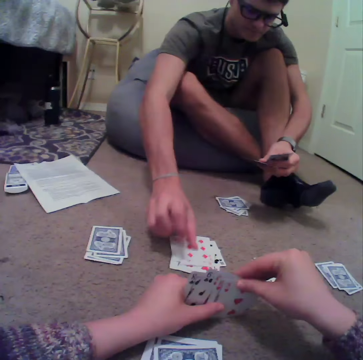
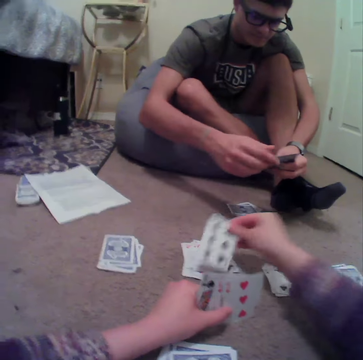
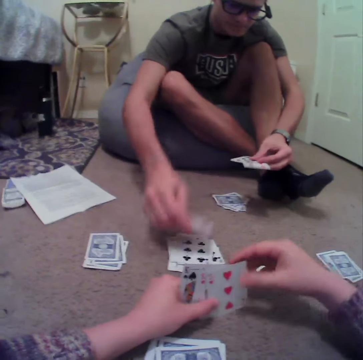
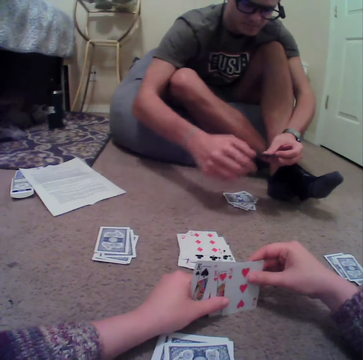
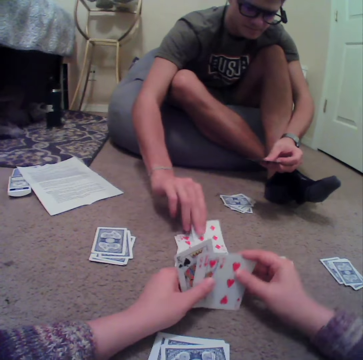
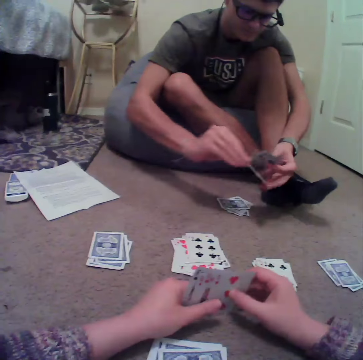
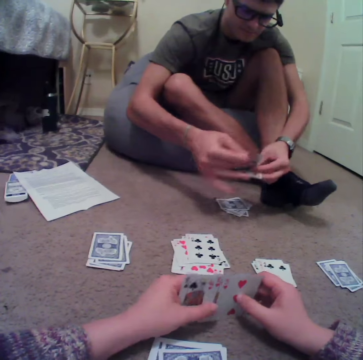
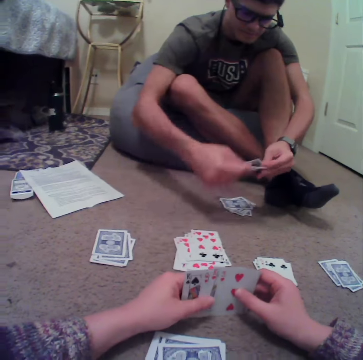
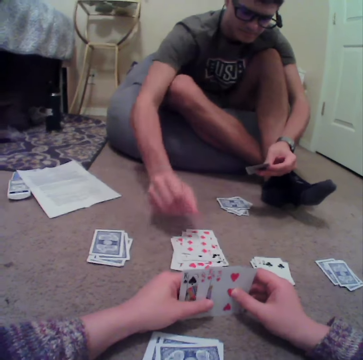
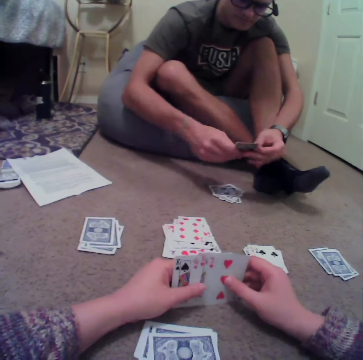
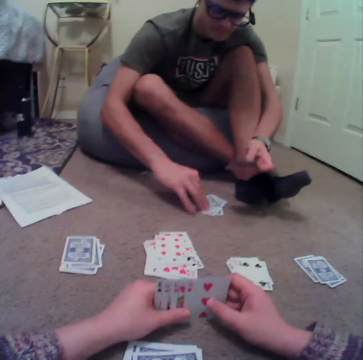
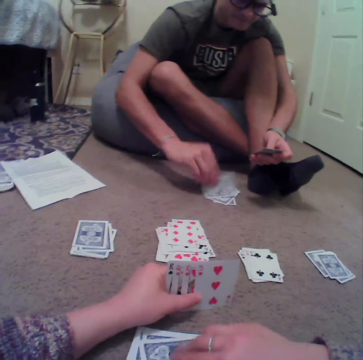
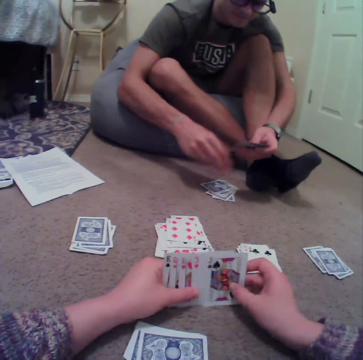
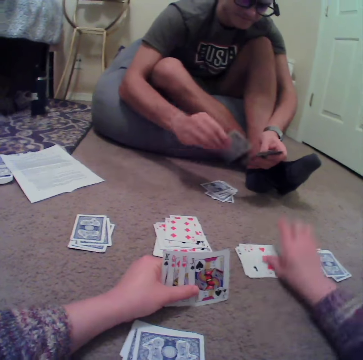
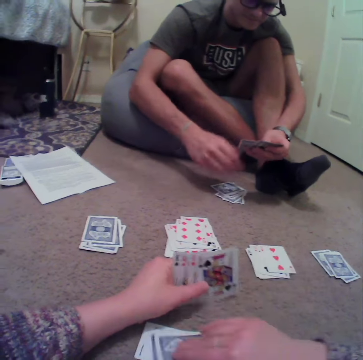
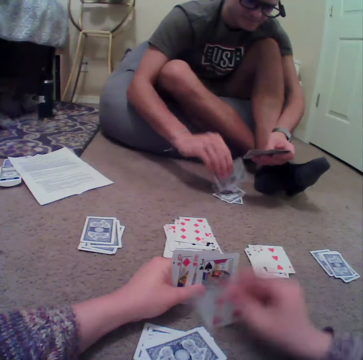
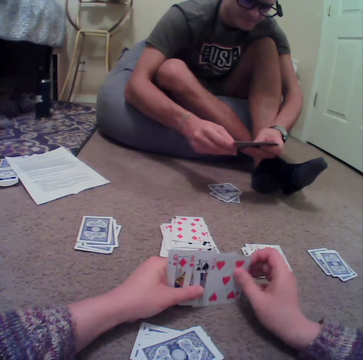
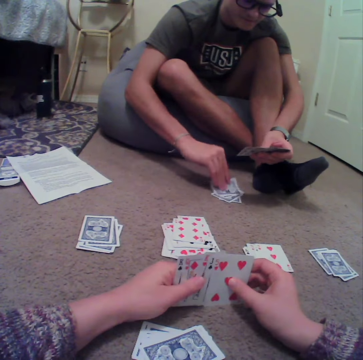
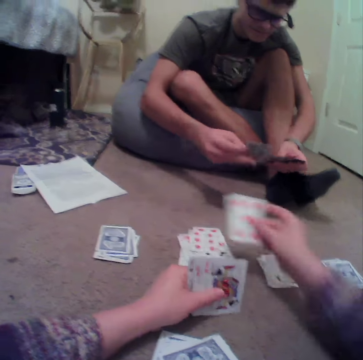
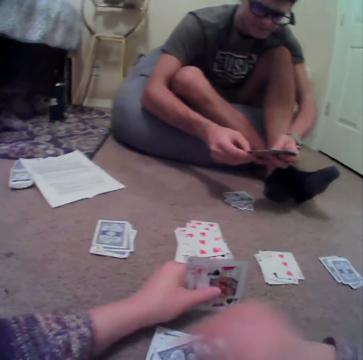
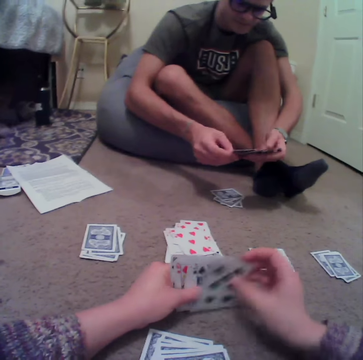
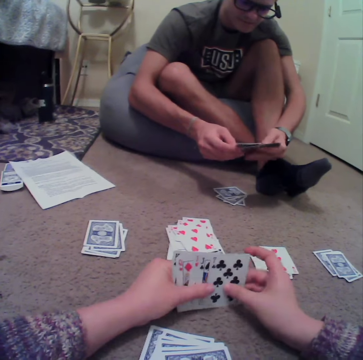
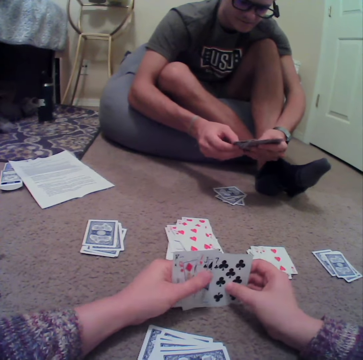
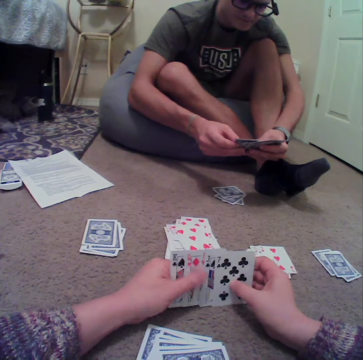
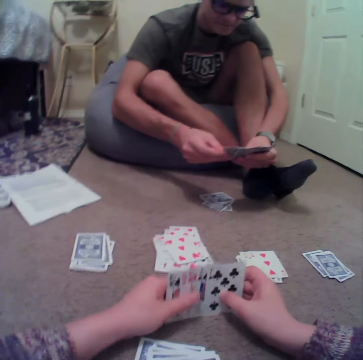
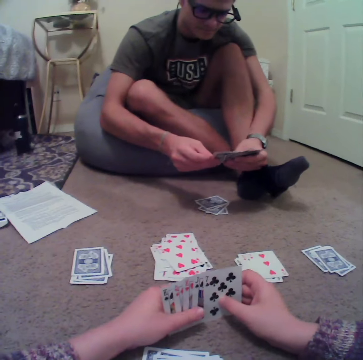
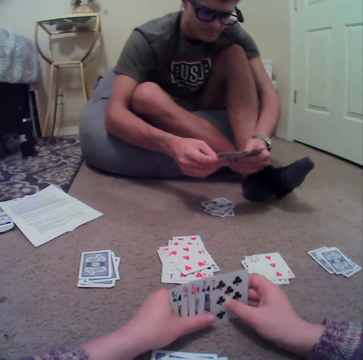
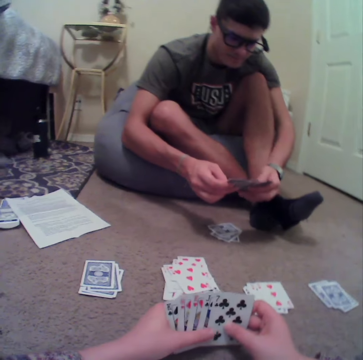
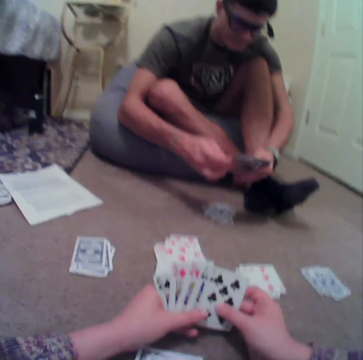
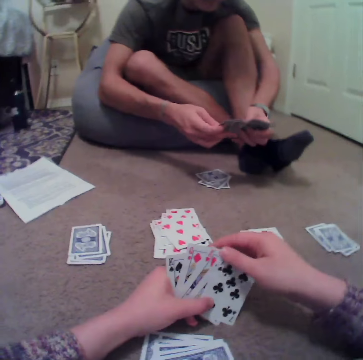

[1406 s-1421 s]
The camera wearer puts the card down. A man drops the cards on the floor. The man picks up the card, puts the card down, and picks the cards from the floor. The camera wearer aligns the cards at the hands. They look at the cards.

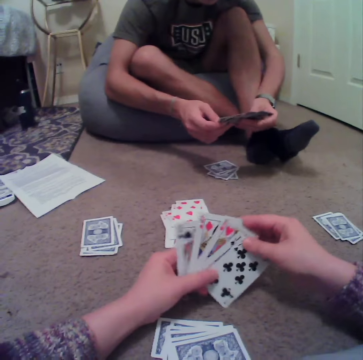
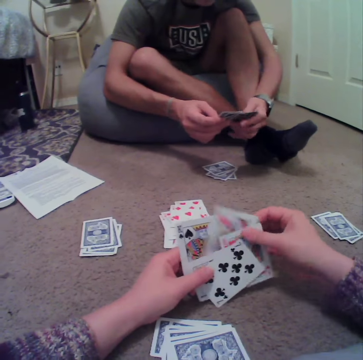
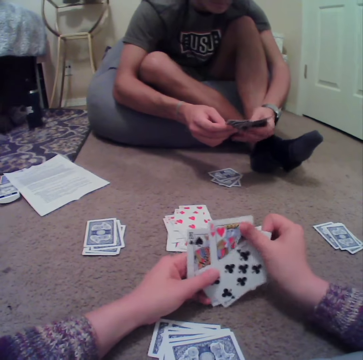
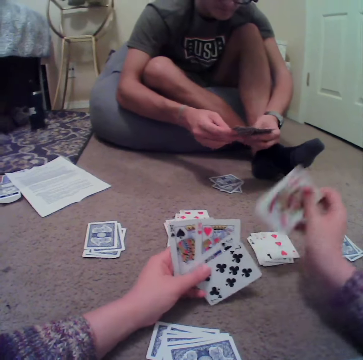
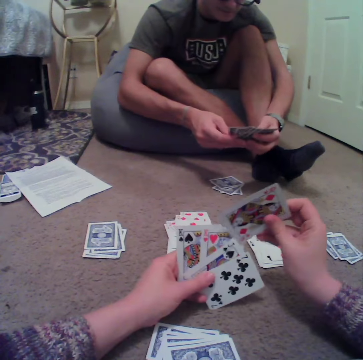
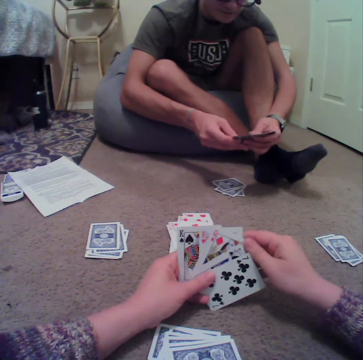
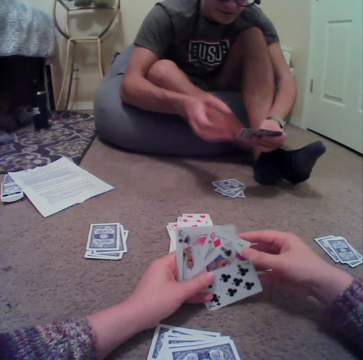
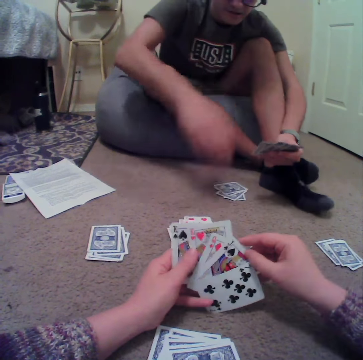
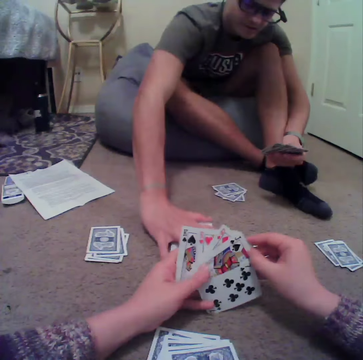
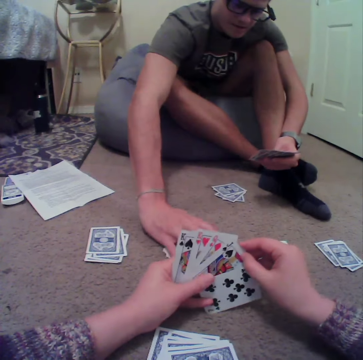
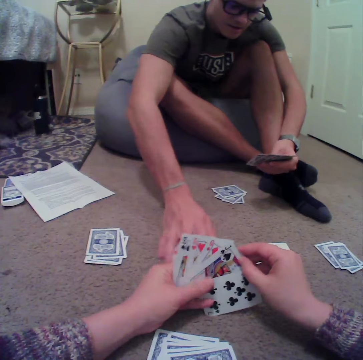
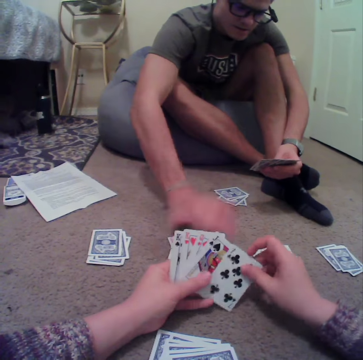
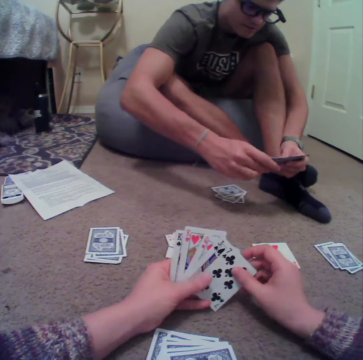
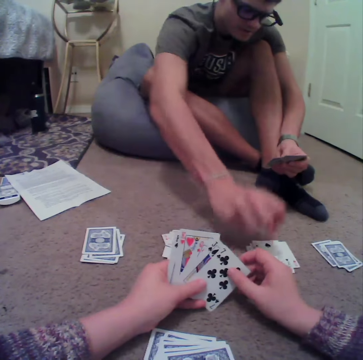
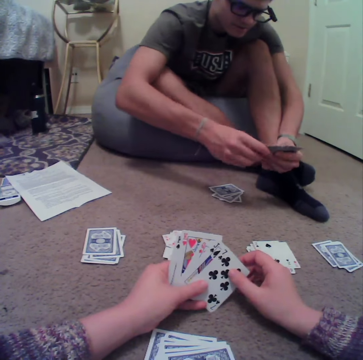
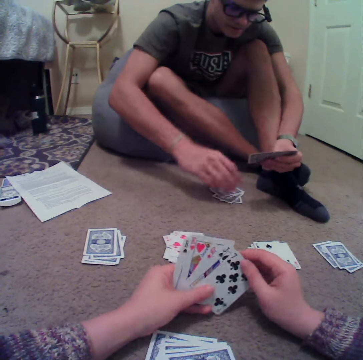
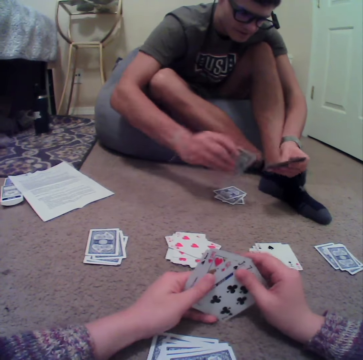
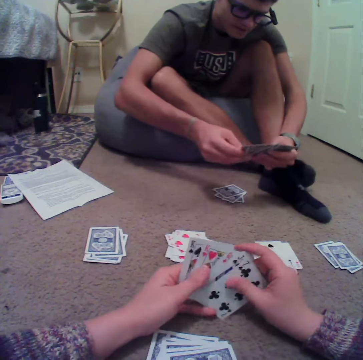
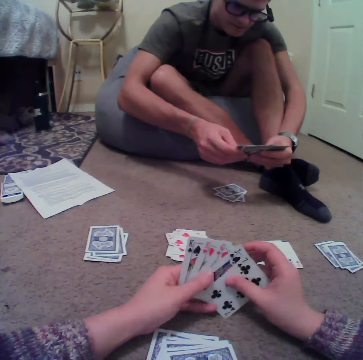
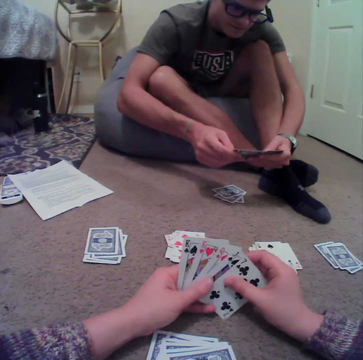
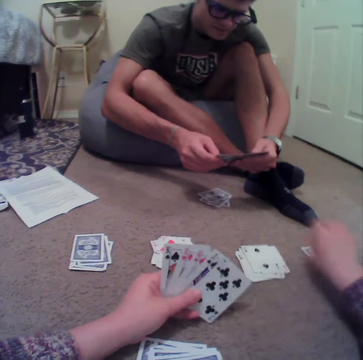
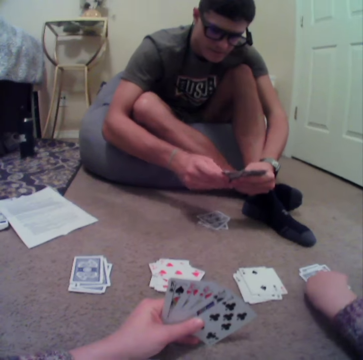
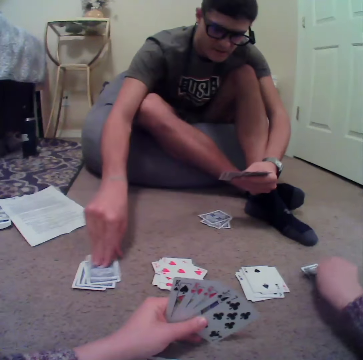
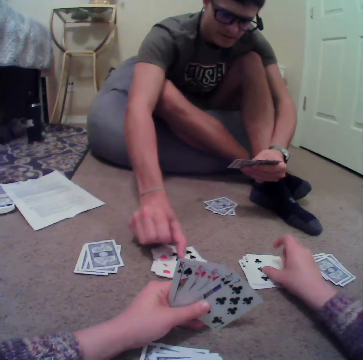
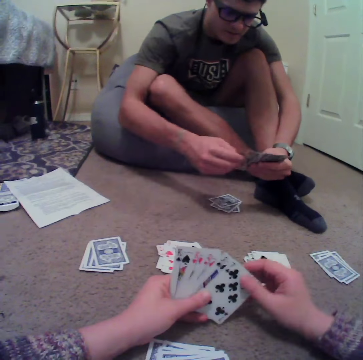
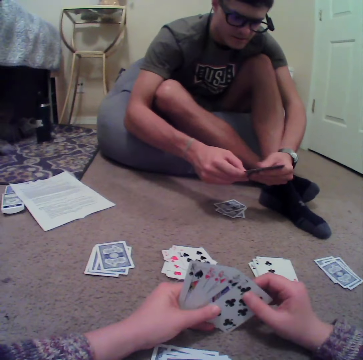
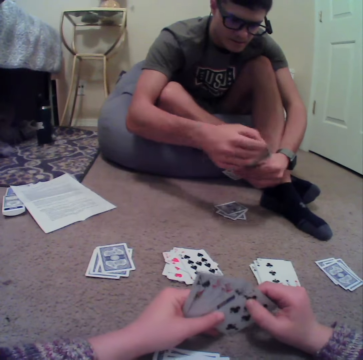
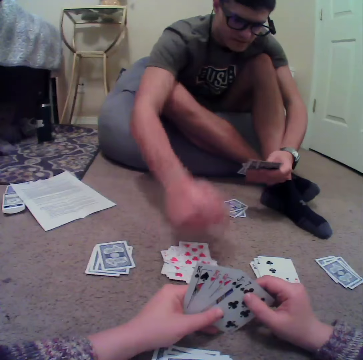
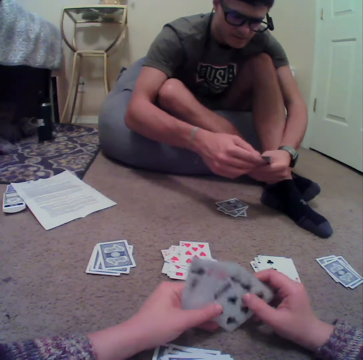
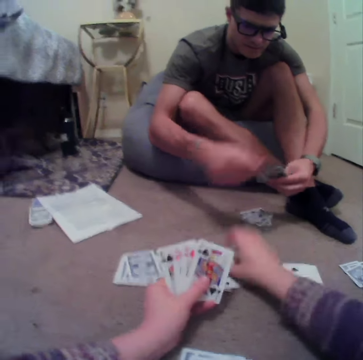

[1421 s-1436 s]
The camera wearer reshuffles the cards. A man aligns the cards at hand. The man picks up a card and drops the cards on the floor. The camera wearer picks up a card. They put the cards down. The man looks at the cards and turns the card over.

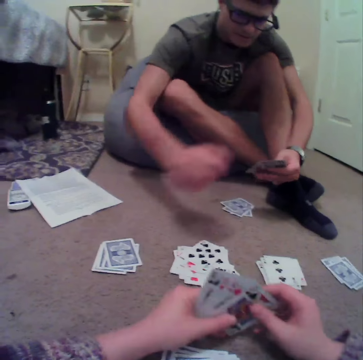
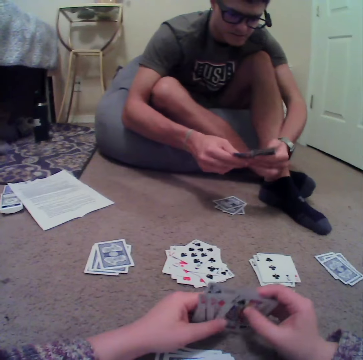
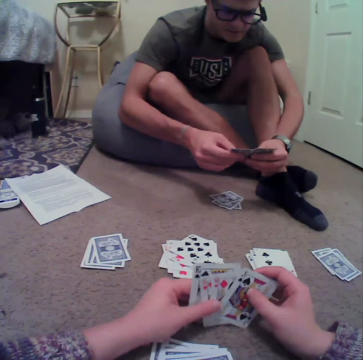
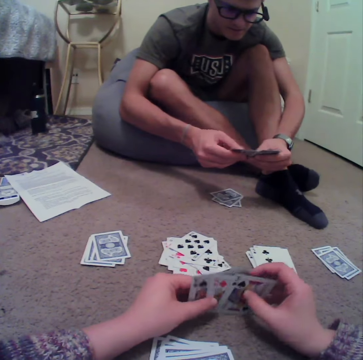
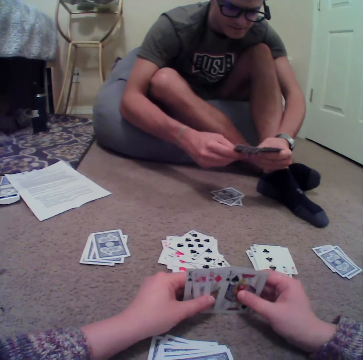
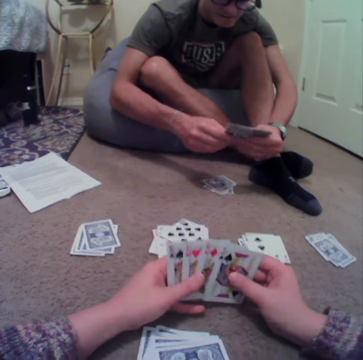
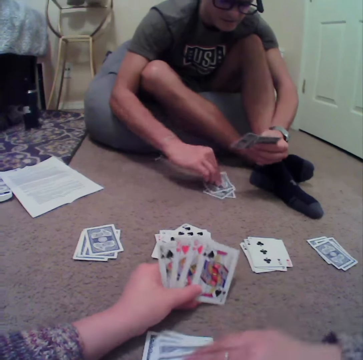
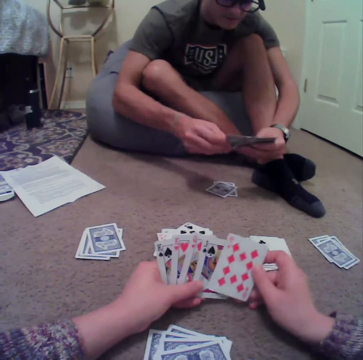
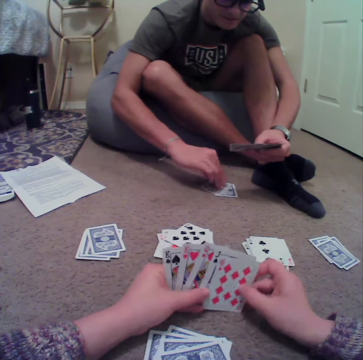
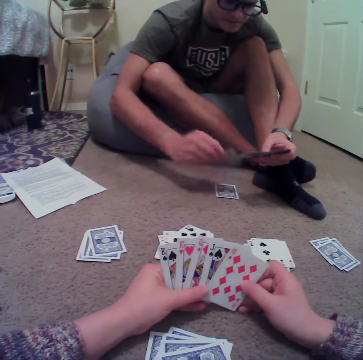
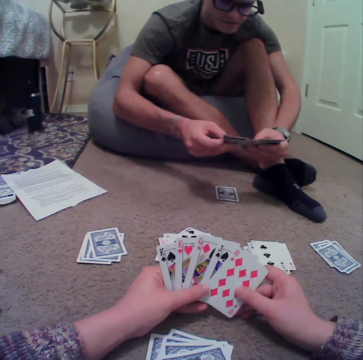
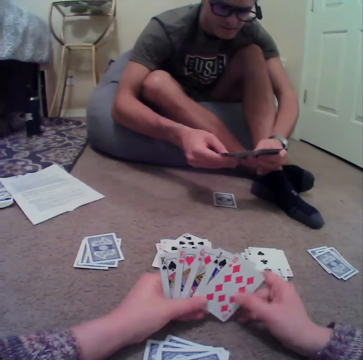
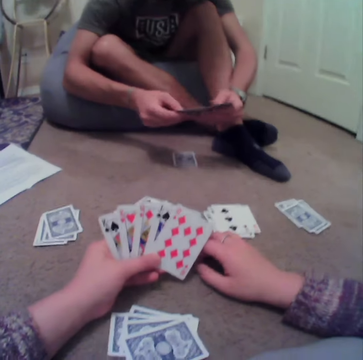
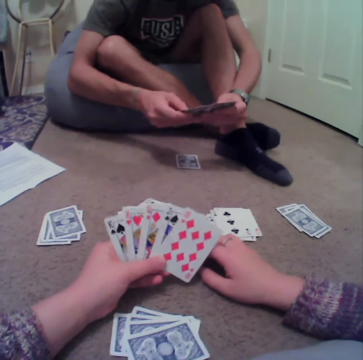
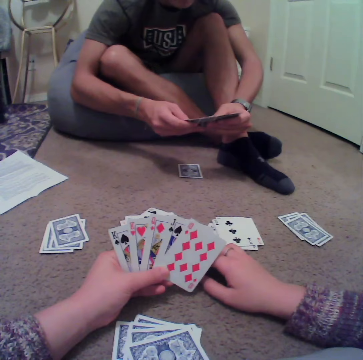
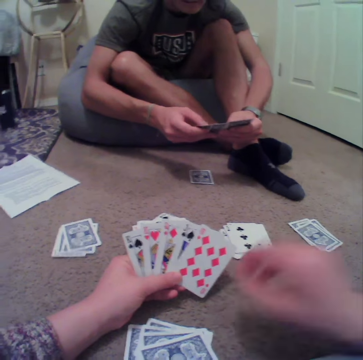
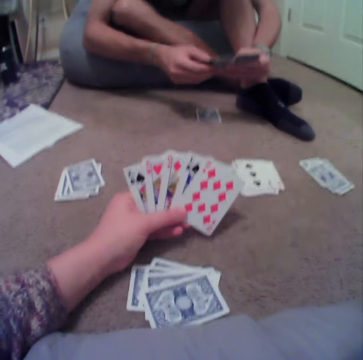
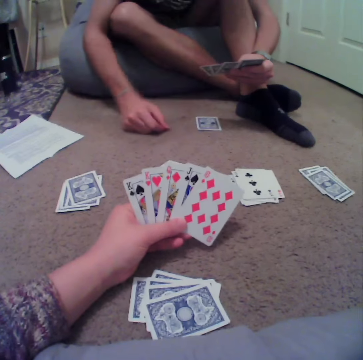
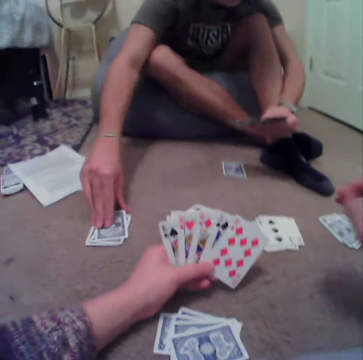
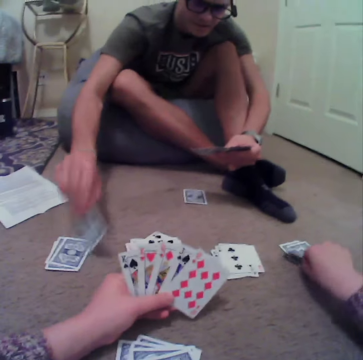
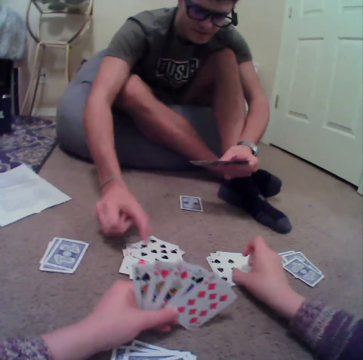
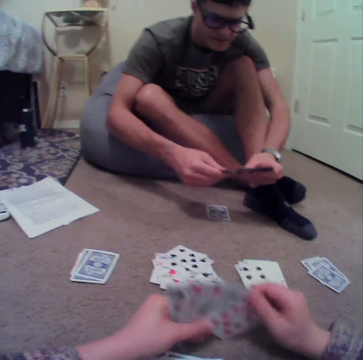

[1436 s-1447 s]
A man puts the card down. The camera wearer drops the cards on the floor. The man picks up the cards and aligns the cards. The camera wearer looks at the cards. The man picks up a card.
